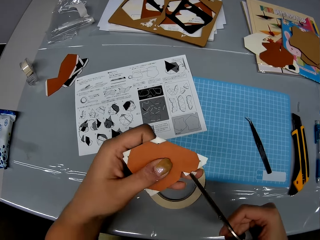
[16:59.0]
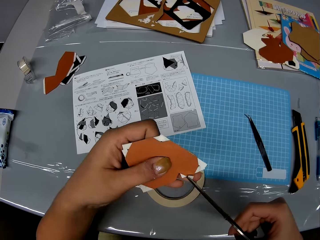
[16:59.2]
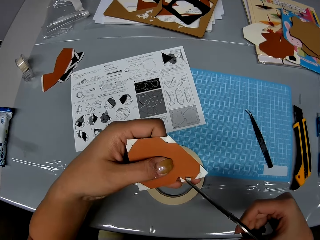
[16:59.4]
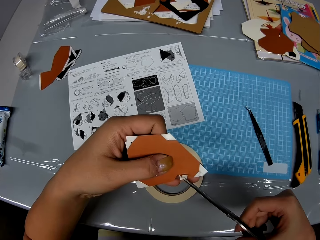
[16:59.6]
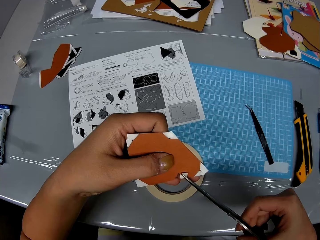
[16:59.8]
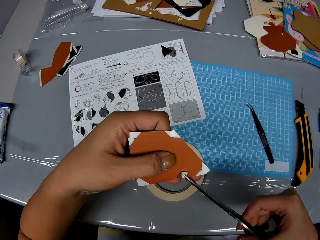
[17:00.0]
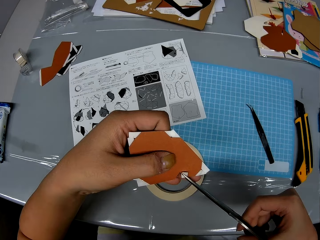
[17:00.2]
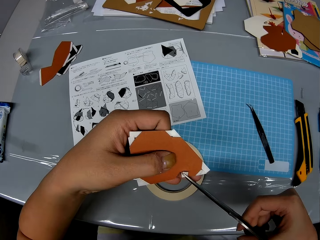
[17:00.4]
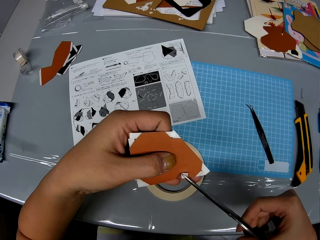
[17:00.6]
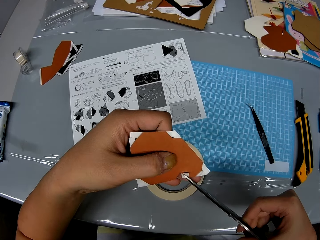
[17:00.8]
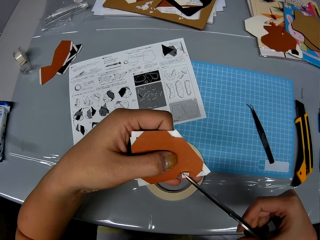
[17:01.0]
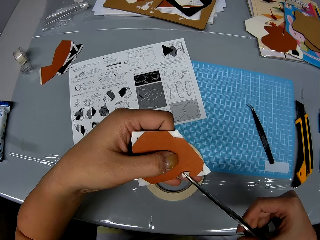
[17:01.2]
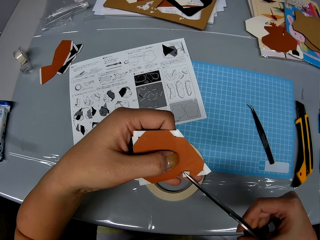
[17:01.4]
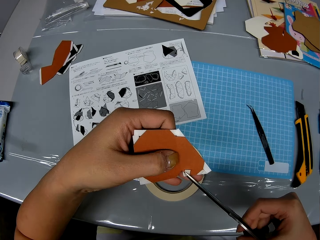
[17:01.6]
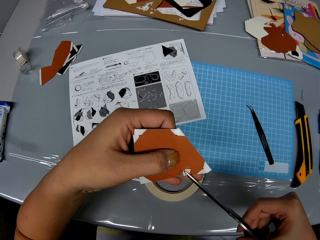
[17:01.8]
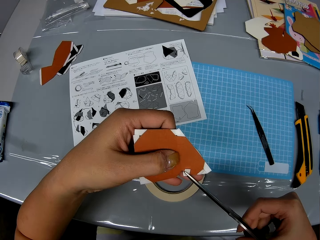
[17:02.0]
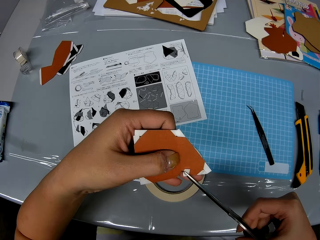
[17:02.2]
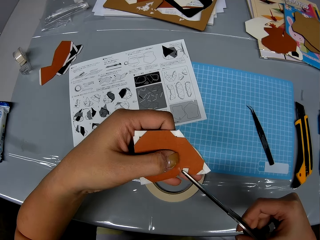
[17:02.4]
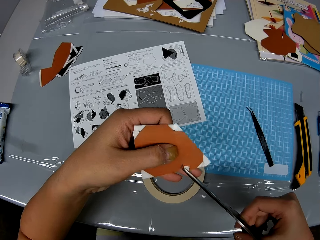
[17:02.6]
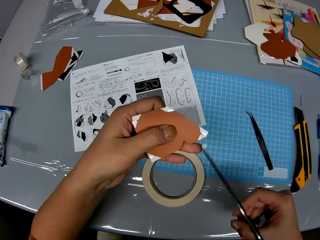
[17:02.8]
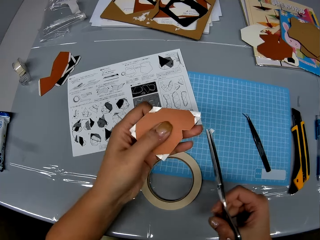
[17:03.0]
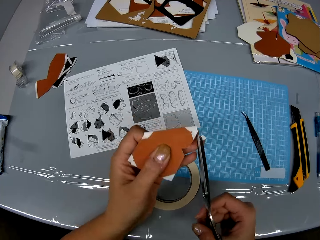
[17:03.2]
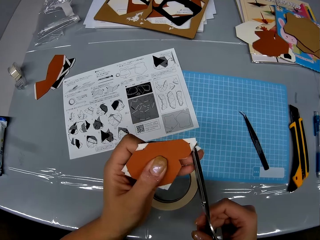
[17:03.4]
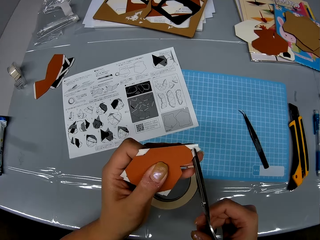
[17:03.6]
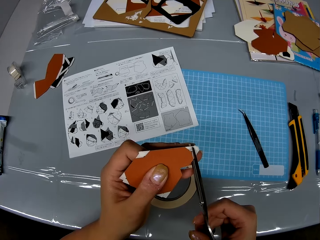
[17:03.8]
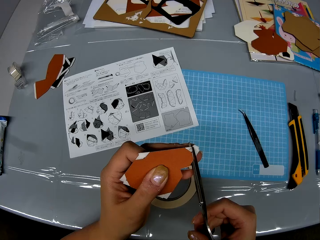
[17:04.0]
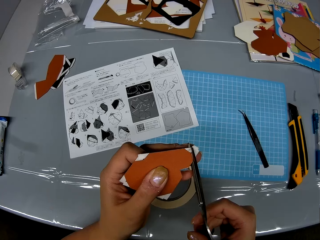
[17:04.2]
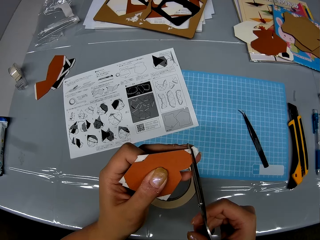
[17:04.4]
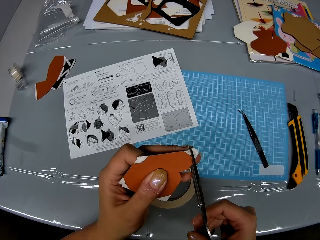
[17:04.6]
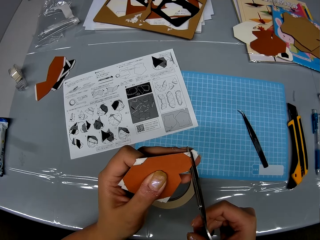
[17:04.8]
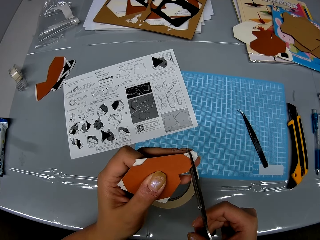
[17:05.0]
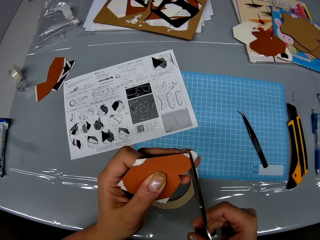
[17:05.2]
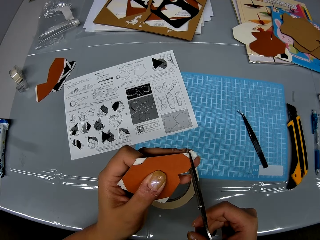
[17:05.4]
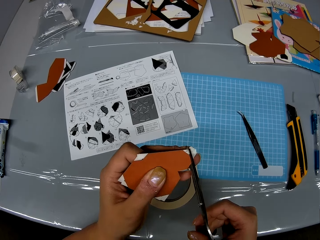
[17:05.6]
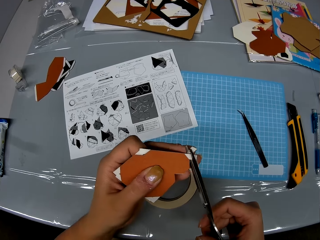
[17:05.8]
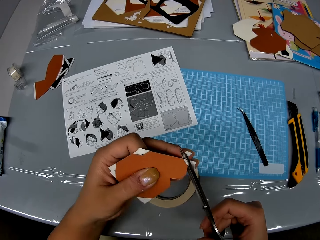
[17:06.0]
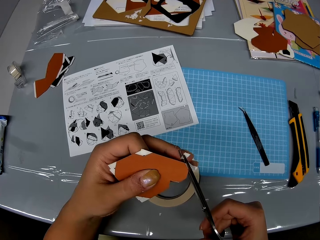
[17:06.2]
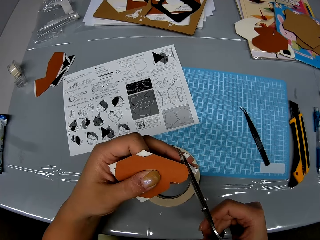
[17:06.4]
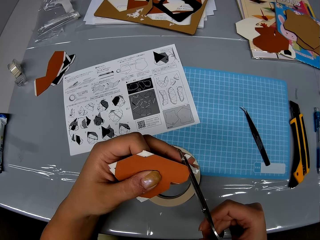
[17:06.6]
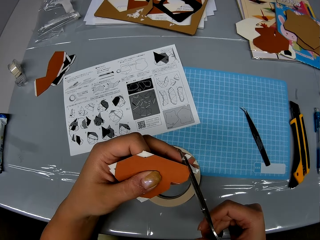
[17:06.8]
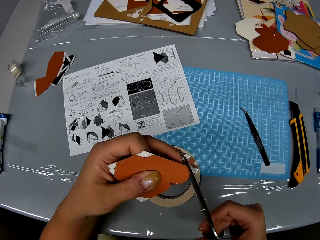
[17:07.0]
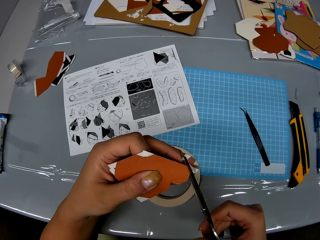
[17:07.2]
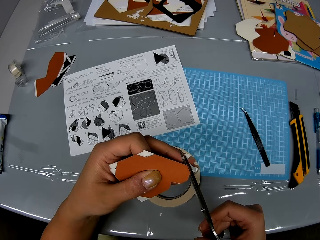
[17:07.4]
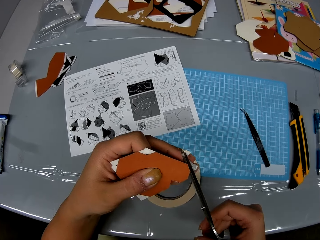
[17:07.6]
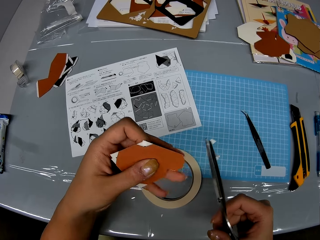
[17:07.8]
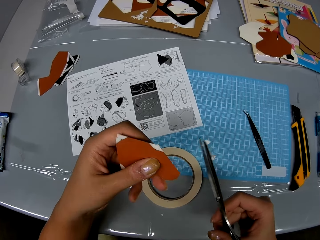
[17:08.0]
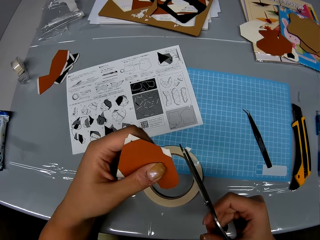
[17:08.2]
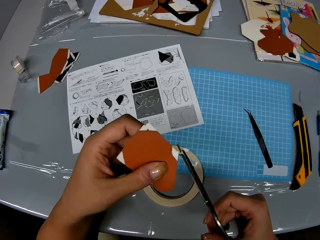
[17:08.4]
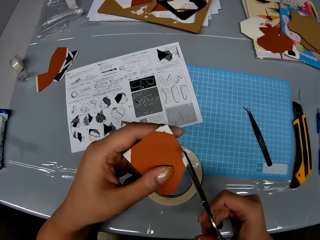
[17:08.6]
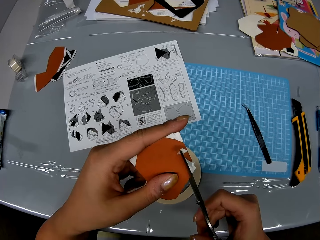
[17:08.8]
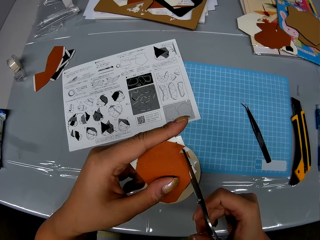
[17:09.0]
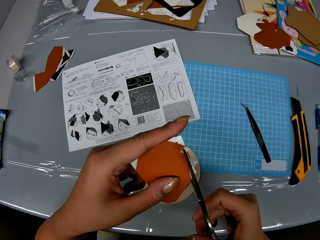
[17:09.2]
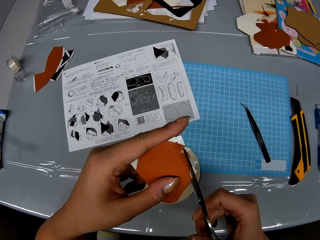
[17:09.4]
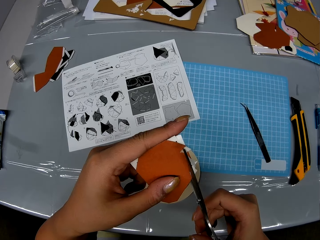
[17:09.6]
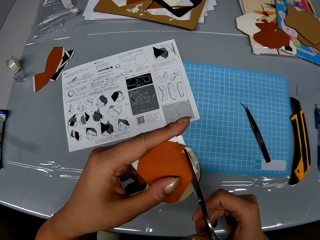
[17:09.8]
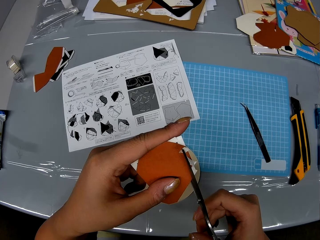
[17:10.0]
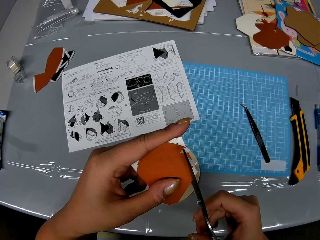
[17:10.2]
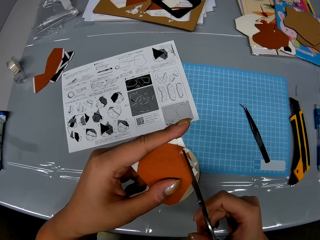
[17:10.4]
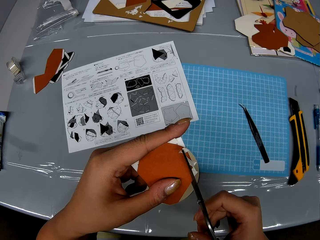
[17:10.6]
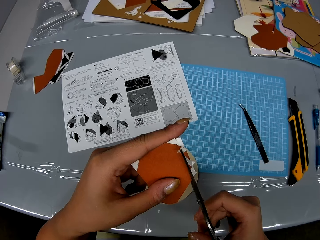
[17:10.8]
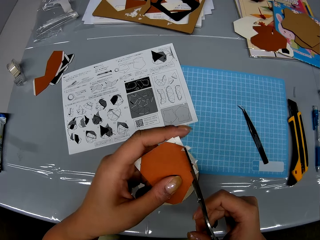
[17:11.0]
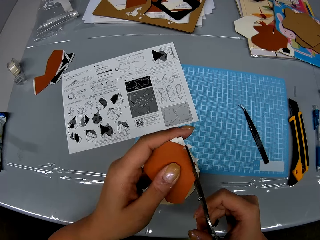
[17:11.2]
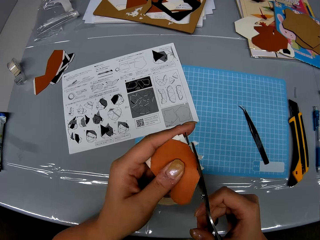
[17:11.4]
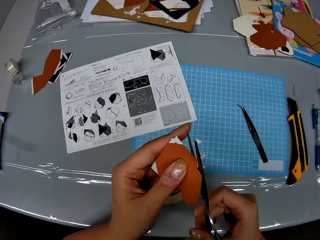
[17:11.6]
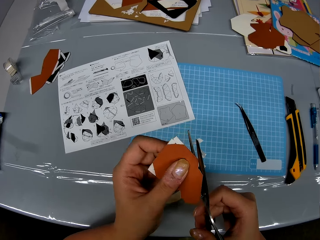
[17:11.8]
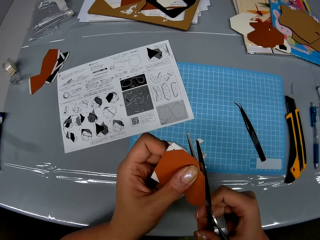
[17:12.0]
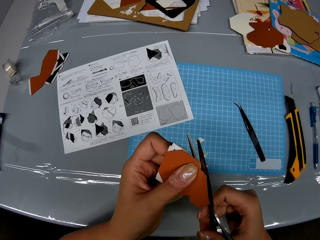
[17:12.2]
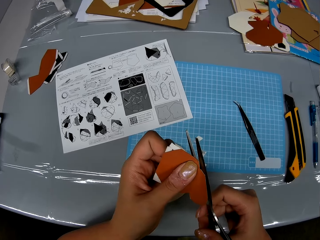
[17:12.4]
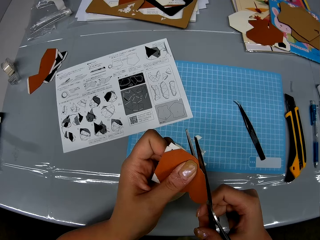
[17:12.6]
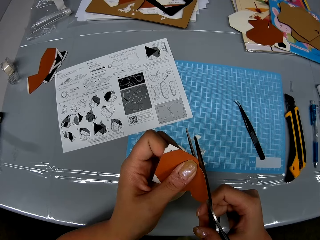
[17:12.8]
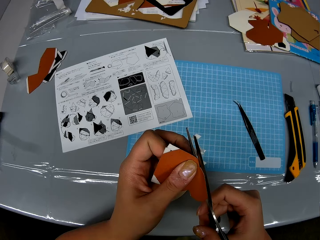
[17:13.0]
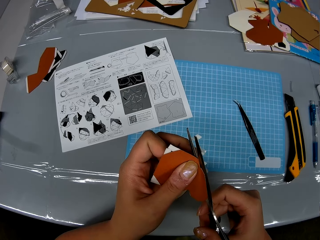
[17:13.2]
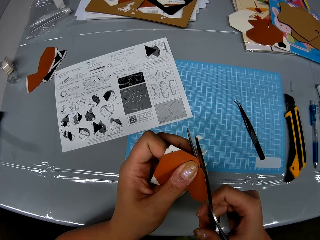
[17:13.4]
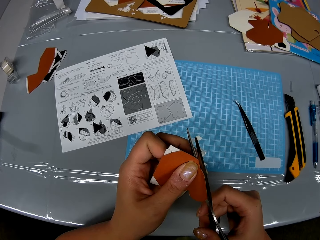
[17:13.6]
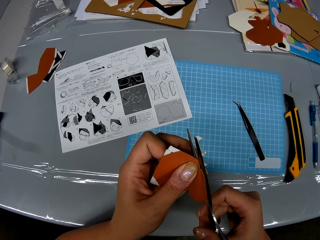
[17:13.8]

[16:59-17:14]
The camera wearer tilts the model paper. They cut the edges of the model paper. They tilt the model paper. They cut the edges of the model paper. They tilt the model paper. They cut the edges of the model paper. They tilt the model paper. They cut the edges of the model paper.

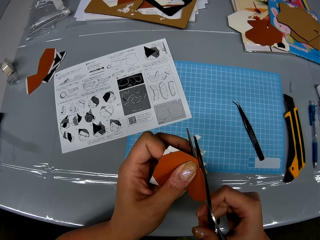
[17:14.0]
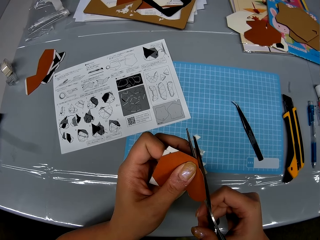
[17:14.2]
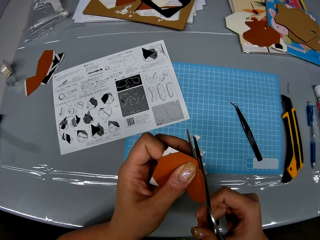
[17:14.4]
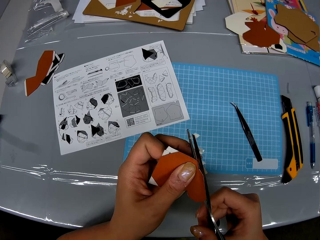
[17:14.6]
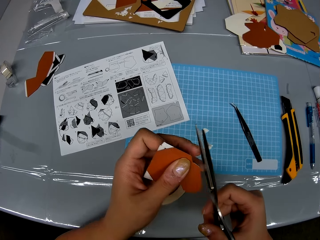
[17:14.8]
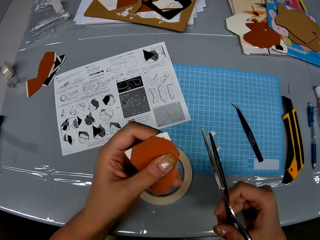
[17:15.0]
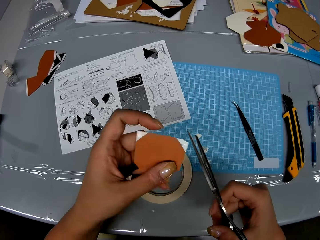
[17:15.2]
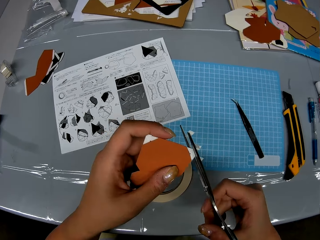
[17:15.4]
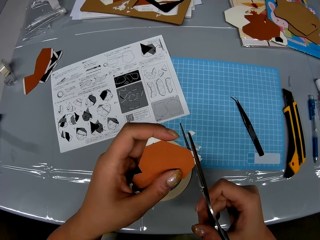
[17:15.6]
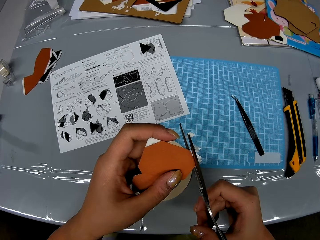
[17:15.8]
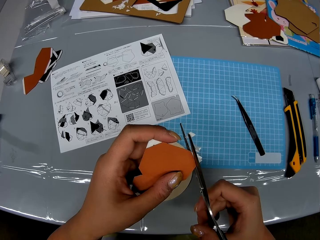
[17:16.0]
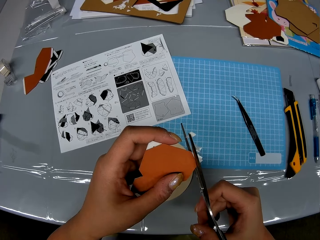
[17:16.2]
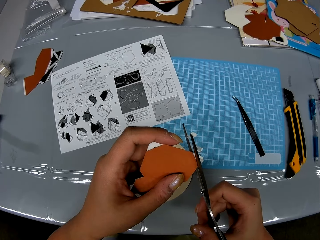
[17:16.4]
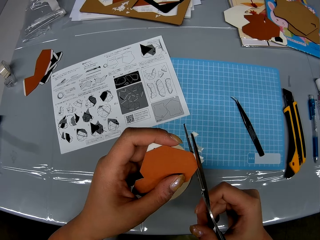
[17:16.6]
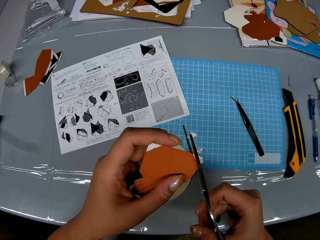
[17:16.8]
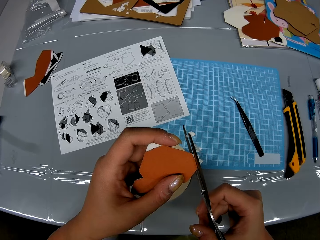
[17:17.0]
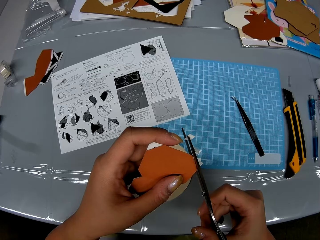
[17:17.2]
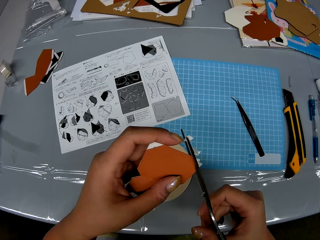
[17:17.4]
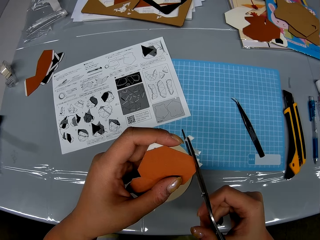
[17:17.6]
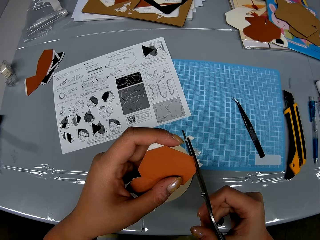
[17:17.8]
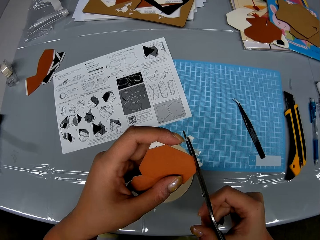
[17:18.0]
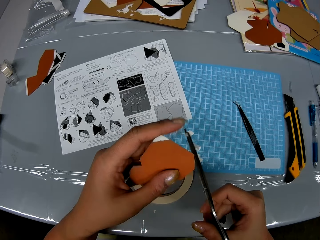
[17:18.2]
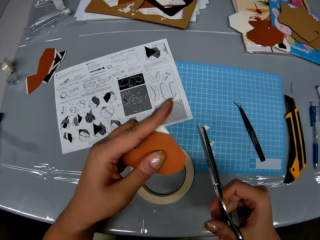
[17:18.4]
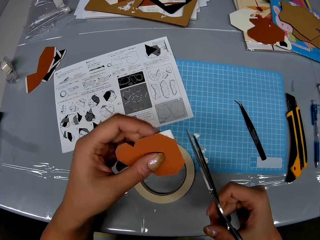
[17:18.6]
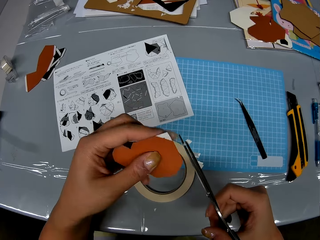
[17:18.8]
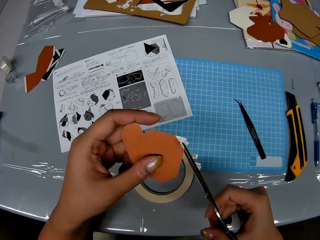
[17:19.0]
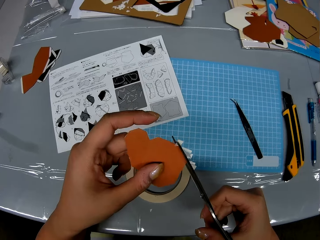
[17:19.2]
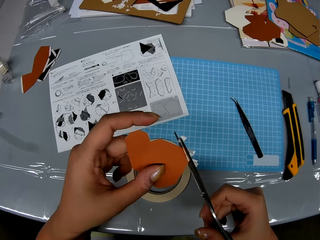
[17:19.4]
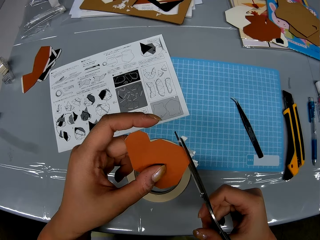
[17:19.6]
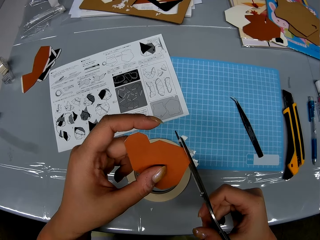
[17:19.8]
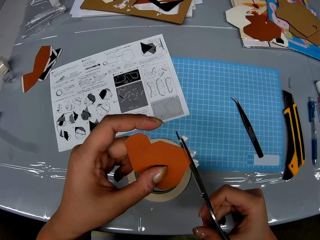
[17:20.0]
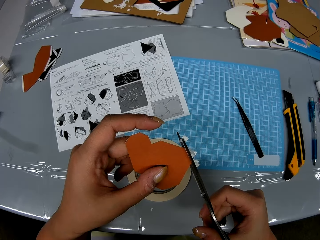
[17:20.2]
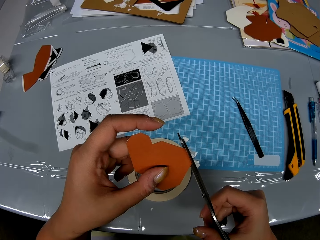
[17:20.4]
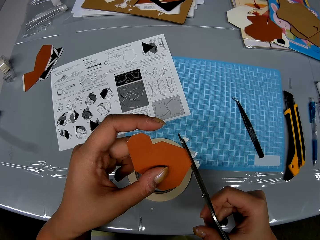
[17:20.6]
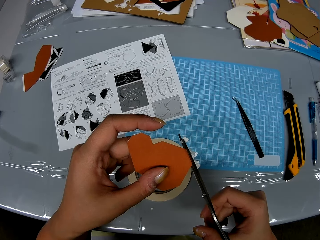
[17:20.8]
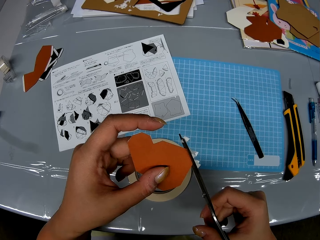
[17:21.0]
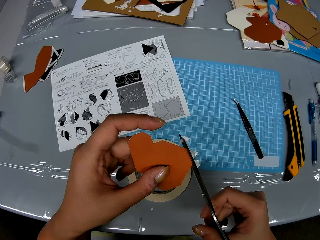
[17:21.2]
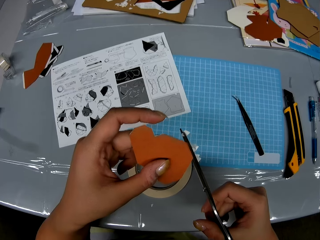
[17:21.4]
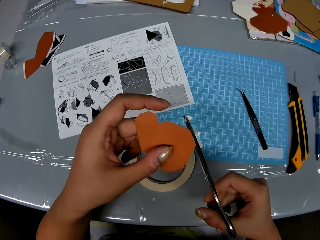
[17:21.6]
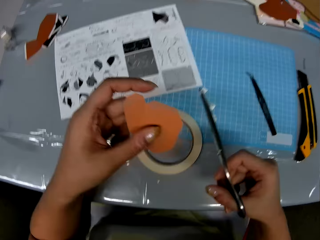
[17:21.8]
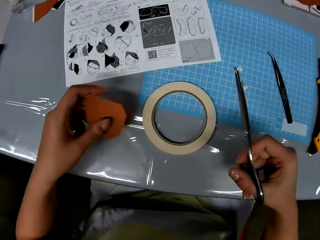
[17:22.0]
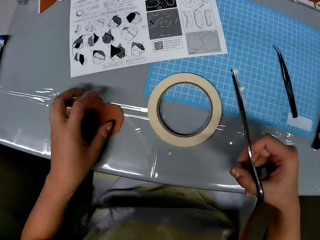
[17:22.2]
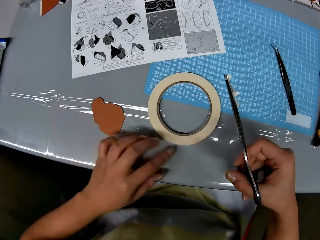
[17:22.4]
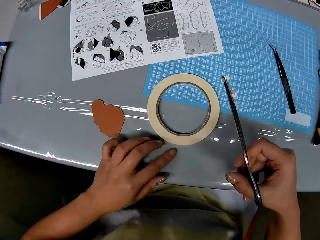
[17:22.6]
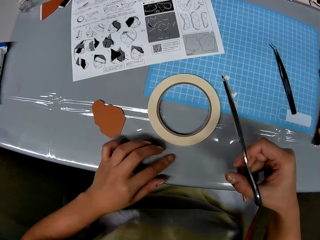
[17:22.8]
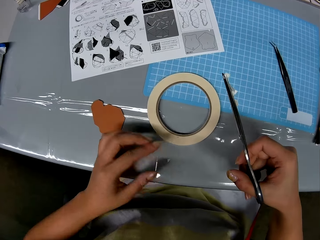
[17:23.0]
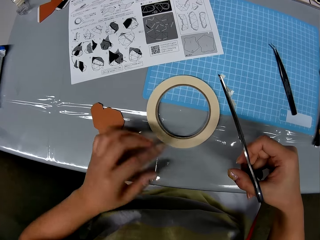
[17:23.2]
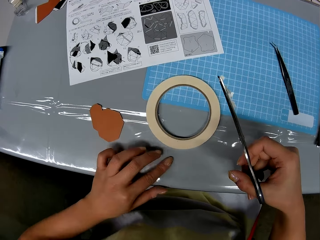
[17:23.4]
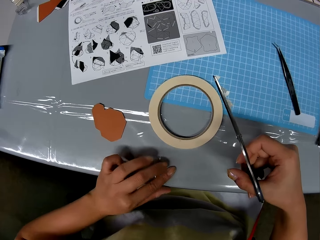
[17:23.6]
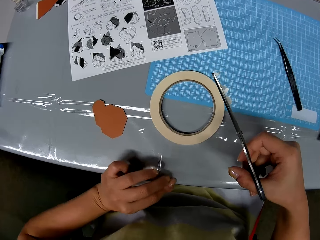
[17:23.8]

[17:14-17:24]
The camera wearer tilts the model paper. They cut the edges of the model paper. They tilt the model paper. They cut the edges of the model paper. They drop the piece of paper on the table. They place her left hand on the table. They touch the masking tape piece on the table. They lift his finger.
